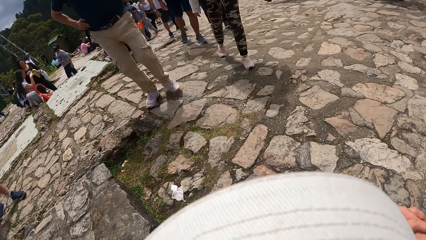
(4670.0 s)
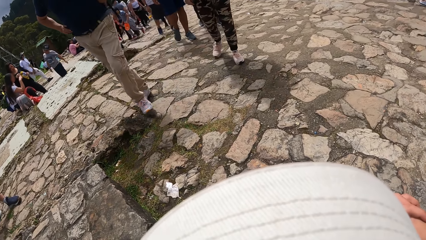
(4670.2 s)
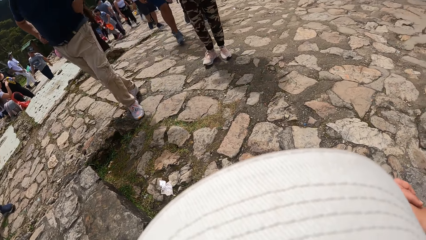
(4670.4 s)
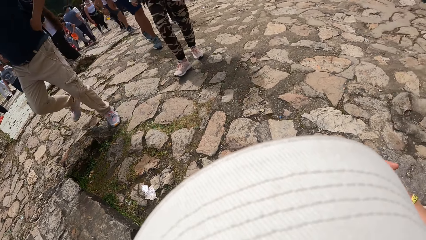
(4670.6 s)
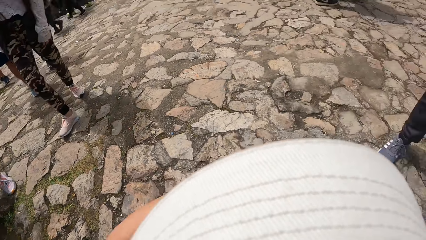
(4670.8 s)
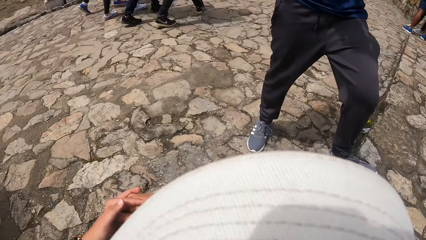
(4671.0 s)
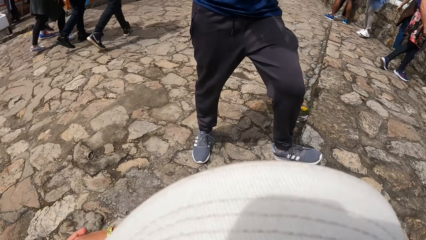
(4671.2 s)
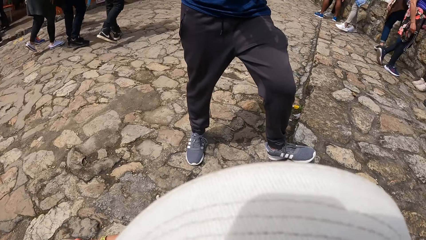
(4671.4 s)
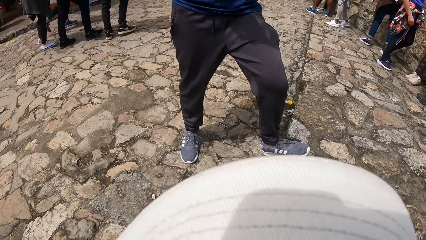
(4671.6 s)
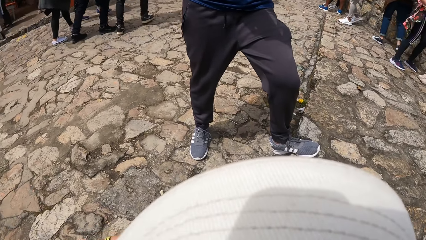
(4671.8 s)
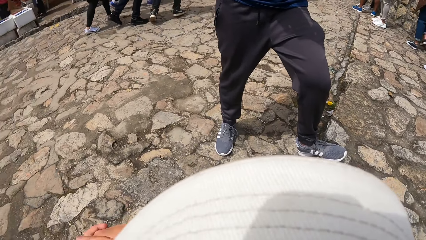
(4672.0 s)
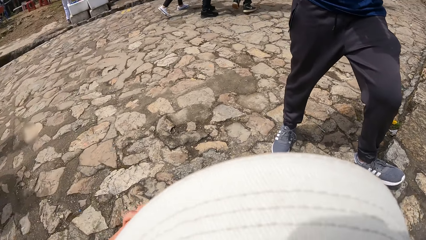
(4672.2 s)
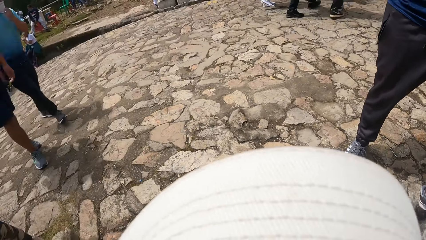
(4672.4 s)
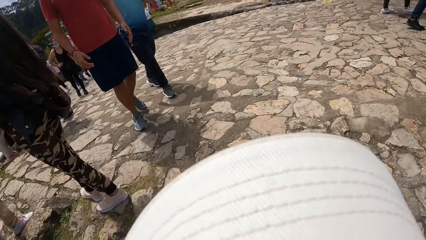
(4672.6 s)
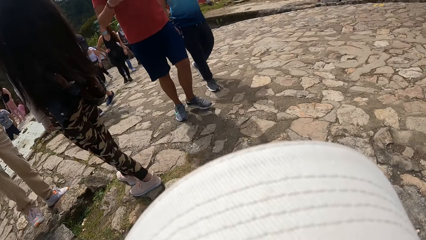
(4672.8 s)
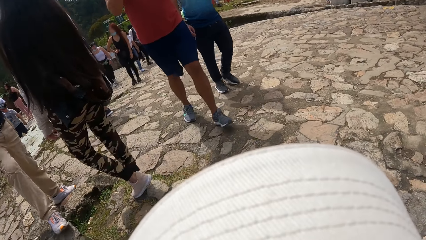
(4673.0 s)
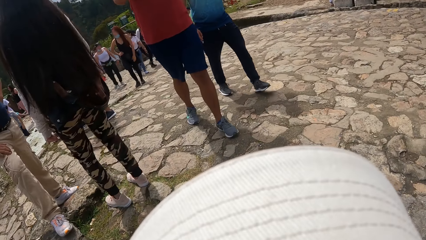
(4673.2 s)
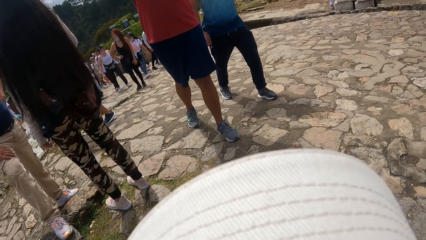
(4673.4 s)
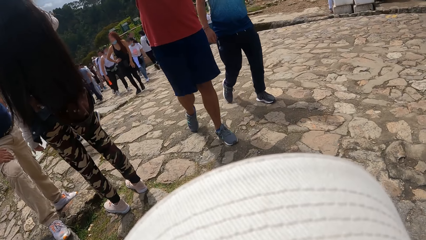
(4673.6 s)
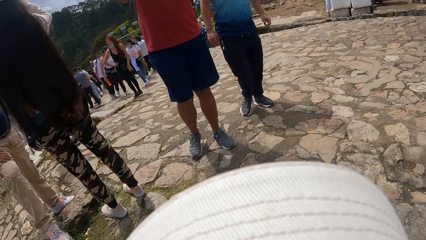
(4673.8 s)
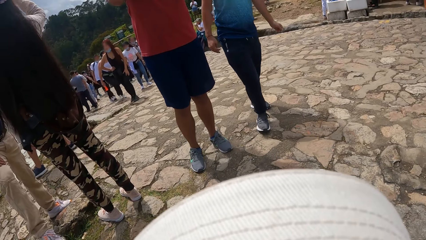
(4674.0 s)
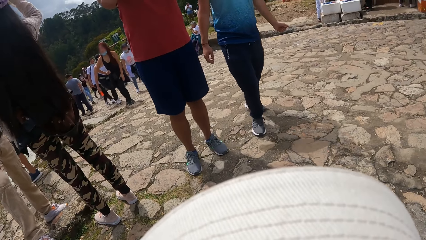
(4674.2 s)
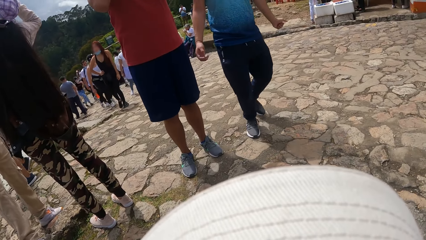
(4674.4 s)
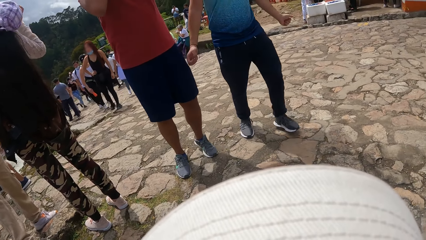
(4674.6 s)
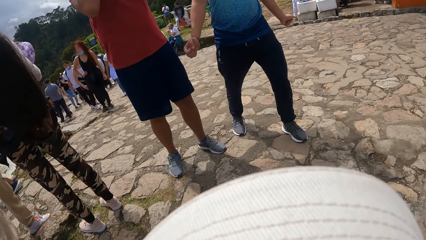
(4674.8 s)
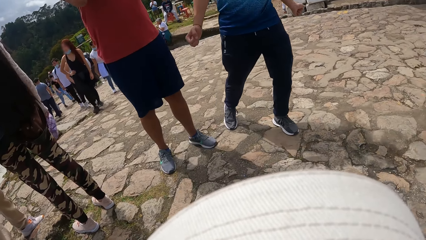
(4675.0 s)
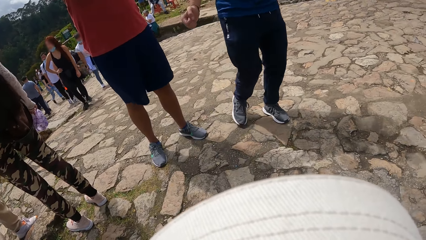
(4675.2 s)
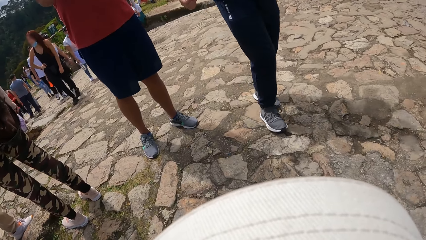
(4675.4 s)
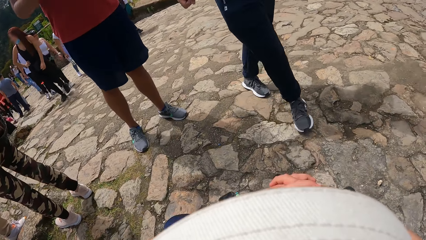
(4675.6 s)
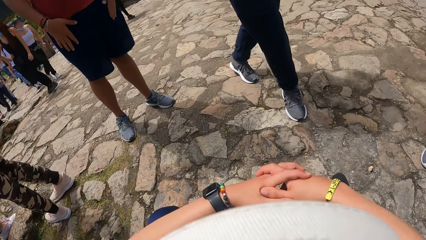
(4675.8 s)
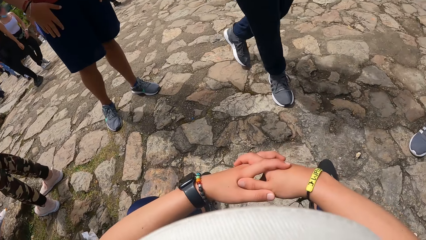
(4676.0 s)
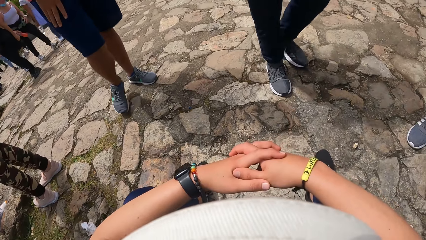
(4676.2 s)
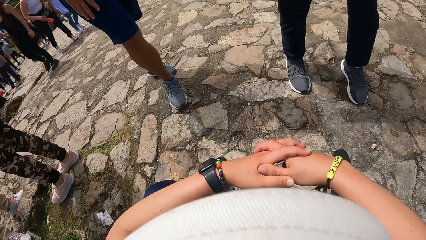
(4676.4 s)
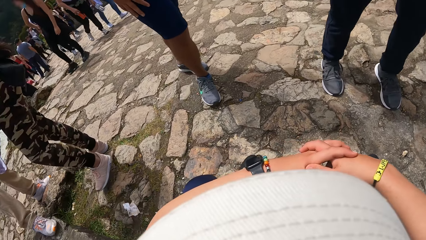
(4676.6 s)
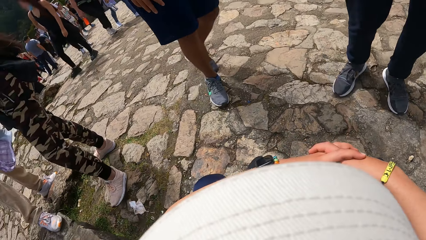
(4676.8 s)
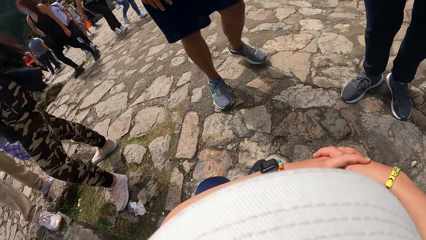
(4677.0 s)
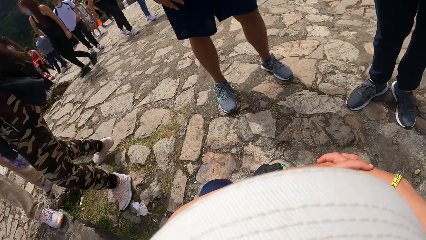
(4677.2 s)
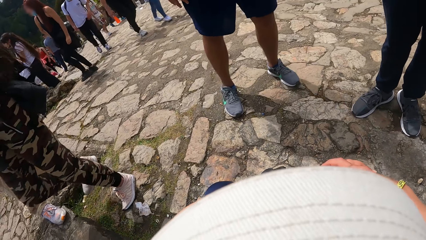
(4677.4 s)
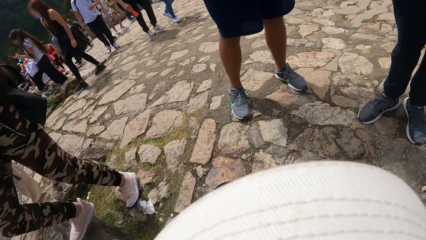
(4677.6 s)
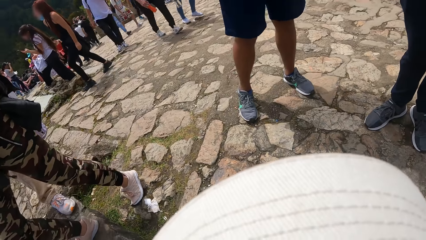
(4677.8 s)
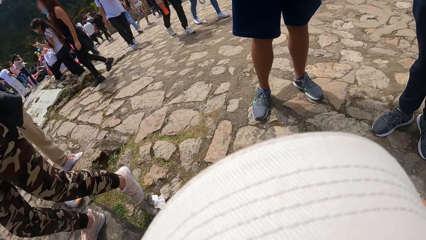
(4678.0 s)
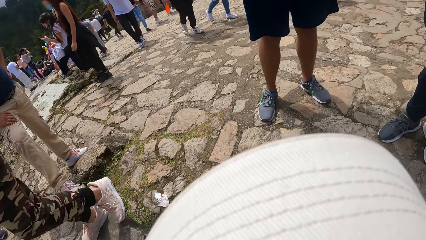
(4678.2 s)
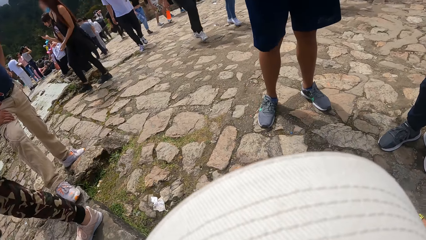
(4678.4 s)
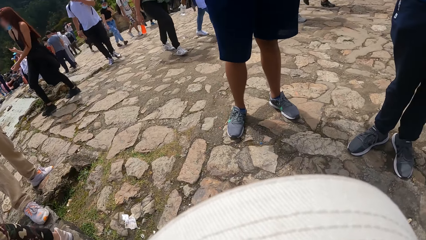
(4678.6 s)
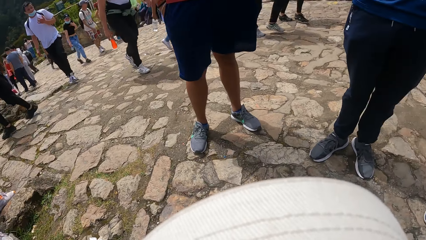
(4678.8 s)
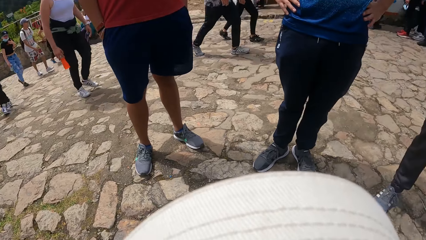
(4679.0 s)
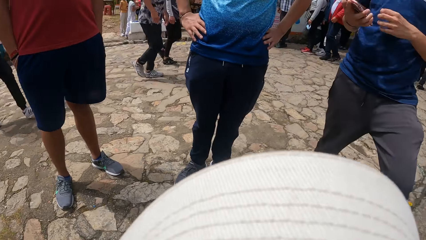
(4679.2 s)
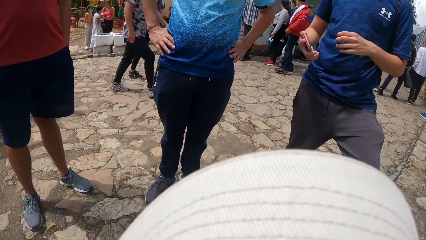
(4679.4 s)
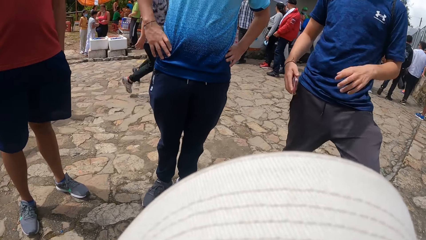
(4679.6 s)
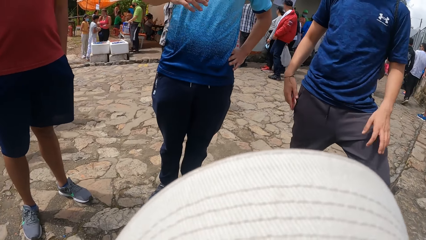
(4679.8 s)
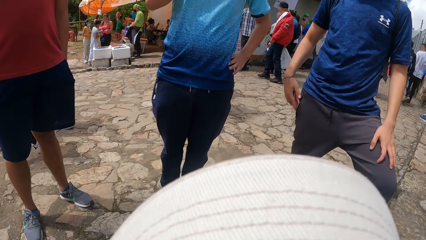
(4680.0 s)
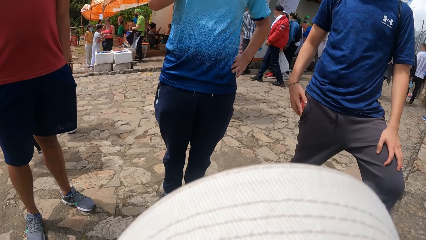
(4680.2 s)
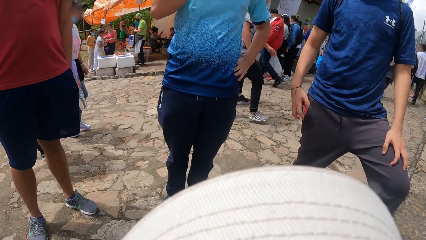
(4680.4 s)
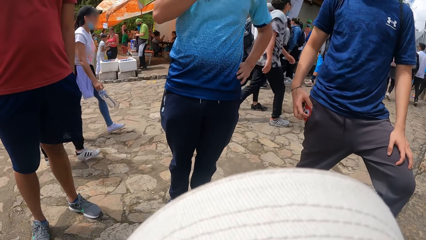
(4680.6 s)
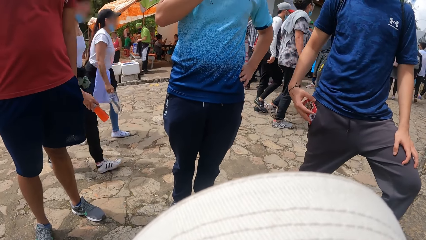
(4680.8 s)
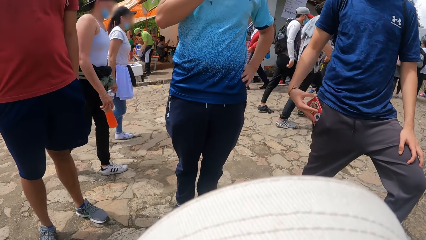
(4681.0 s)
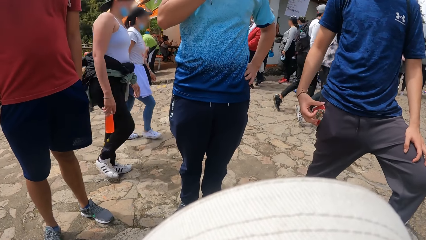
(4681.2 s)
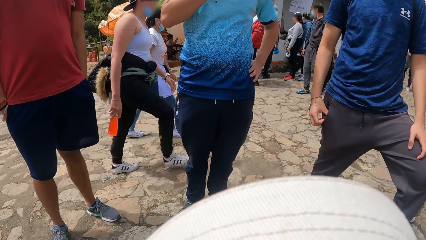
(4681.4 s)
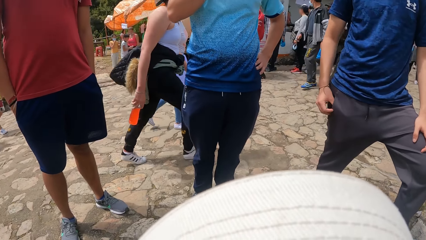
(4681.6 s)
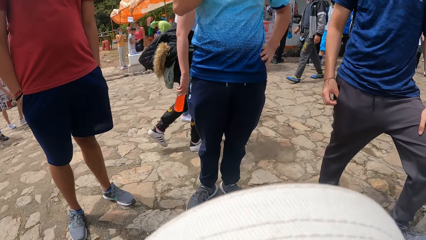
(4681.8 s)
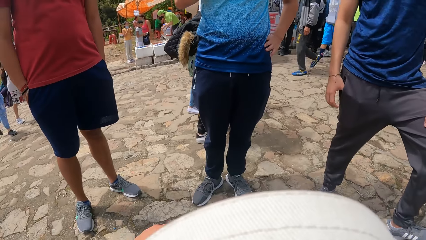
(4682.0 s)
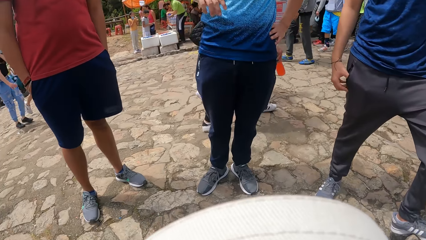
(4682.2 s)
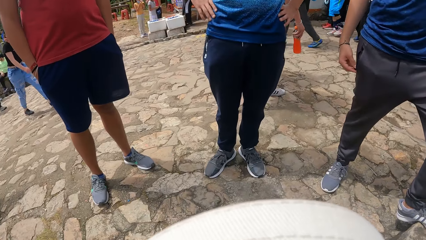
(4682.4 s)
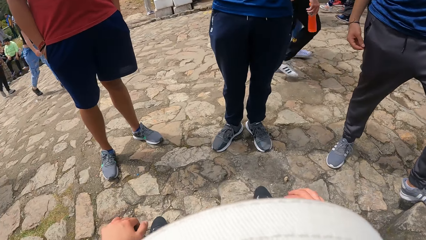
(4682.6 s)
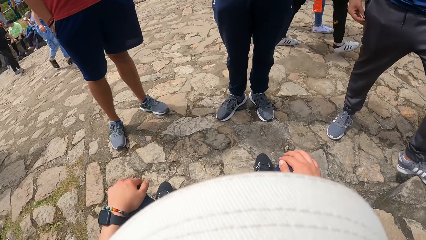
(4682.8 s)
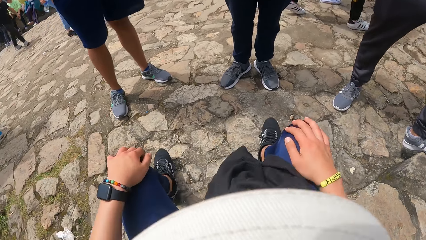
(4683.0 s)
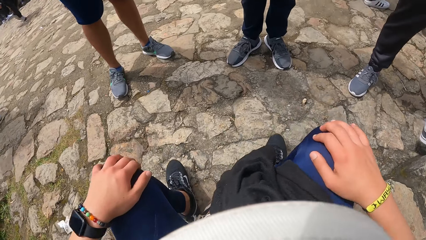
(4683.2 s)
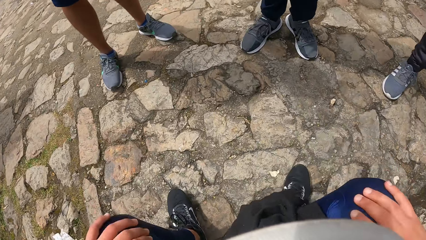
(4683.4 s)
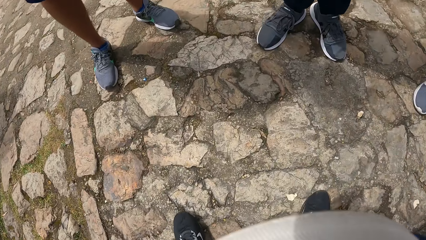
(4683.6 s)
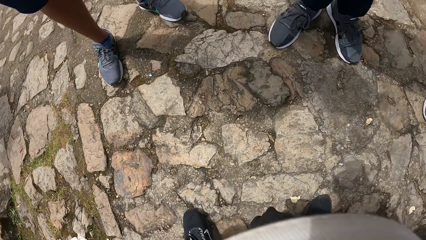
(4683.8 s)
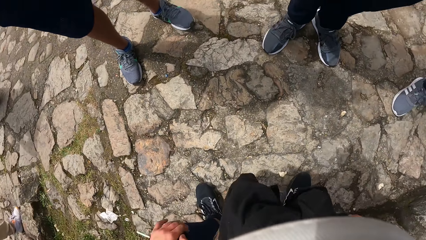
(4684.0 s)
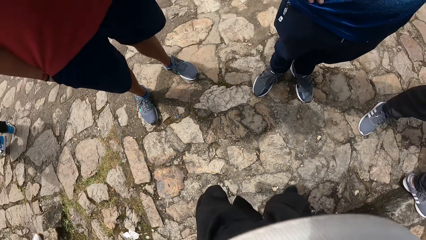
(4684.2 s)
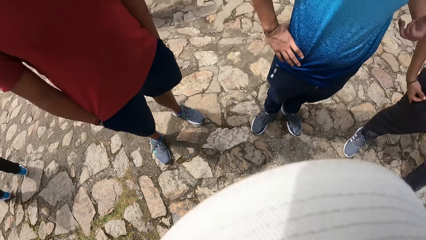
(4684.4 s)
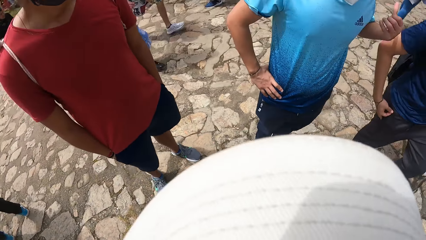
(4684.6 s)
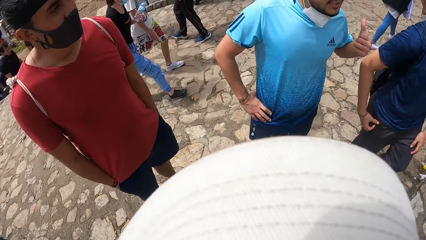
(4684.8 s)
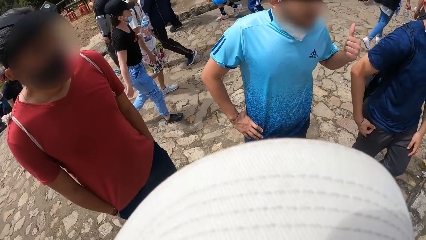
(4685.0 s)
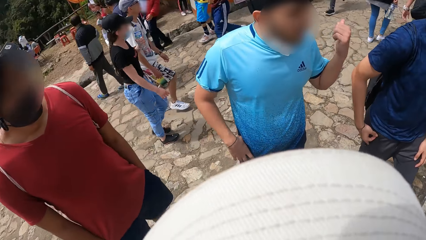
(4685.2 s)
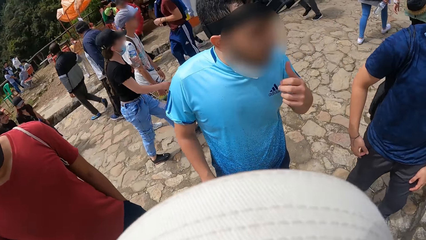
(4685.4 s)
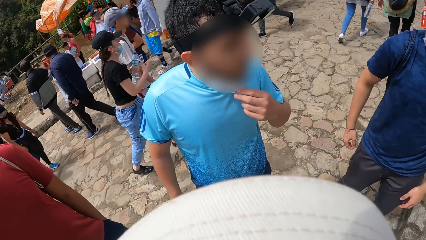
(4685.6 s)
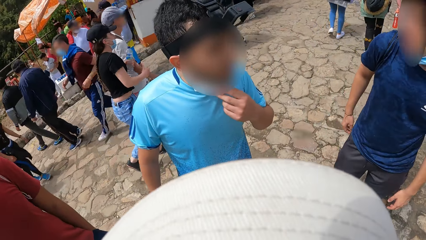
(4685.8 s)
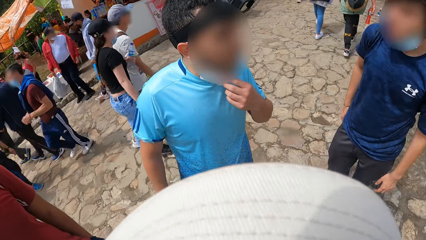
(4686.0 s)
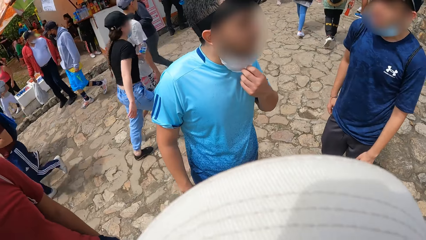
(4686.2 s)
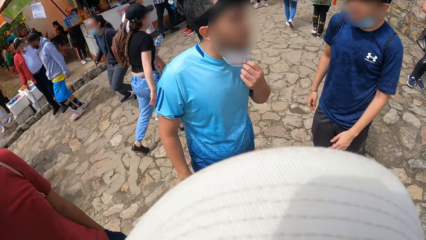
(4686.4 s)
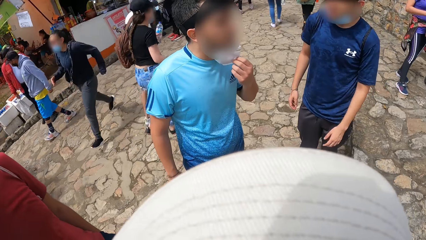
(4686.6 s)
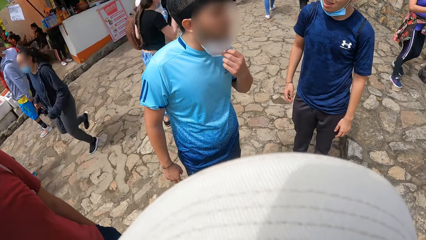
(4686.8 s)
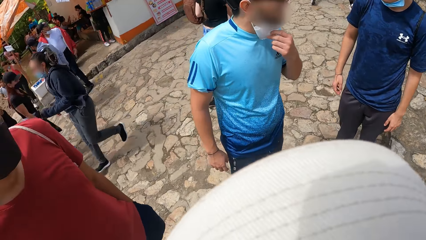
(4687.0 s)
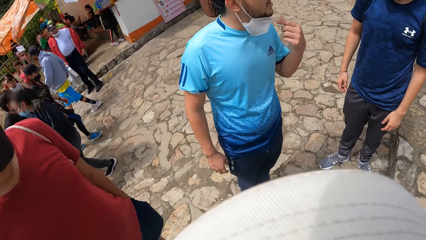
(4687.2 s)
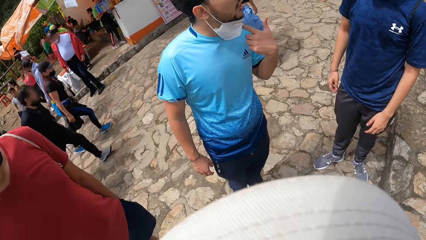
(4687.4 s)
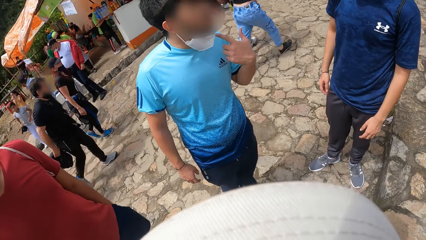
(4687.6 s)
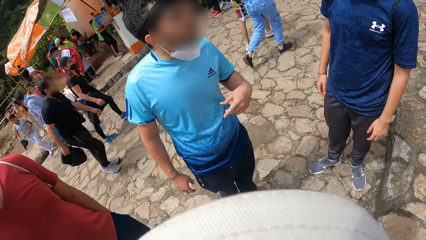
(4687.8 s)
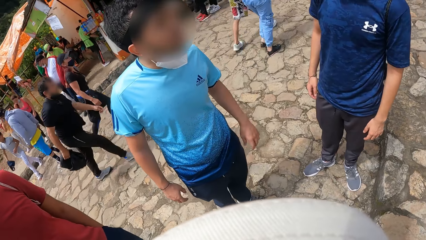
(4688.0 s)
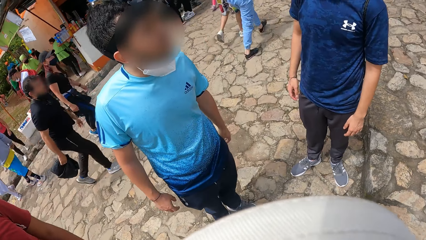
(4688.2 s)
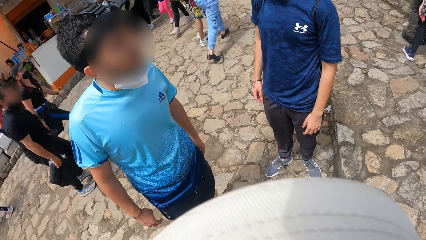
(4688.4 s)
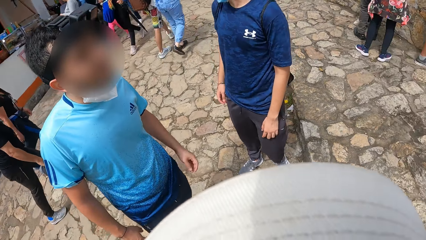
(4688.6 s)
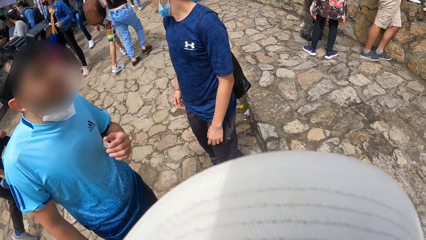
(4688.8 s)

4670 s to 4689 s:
The camera wearer looks around to the people on the pavement. She interacts with a man. She interacts with another man. She holds her knees using both hands. She talks to three persons in front of her. She walks along the pavement. One of the persons adjusts his face mask.
